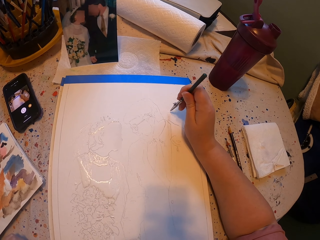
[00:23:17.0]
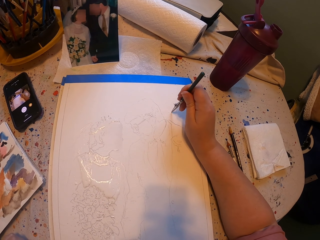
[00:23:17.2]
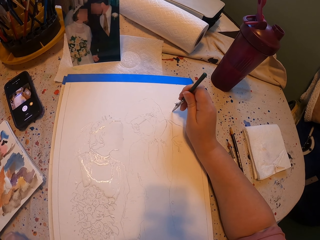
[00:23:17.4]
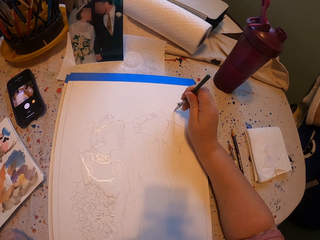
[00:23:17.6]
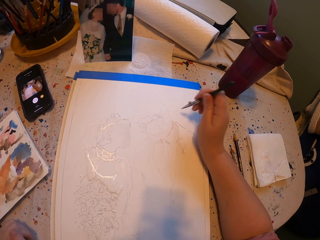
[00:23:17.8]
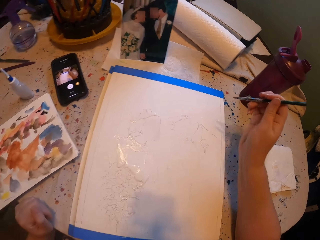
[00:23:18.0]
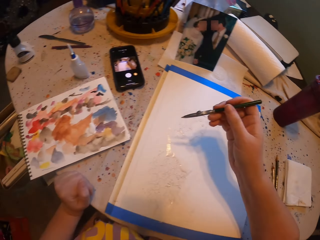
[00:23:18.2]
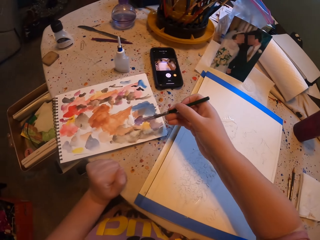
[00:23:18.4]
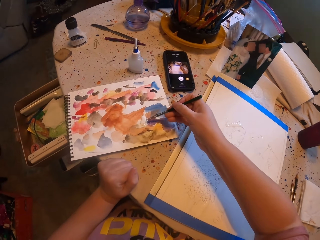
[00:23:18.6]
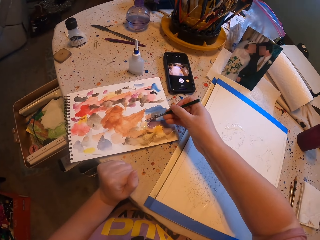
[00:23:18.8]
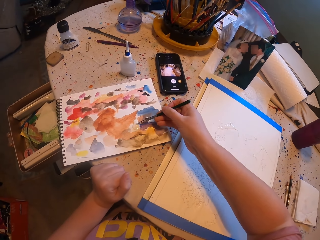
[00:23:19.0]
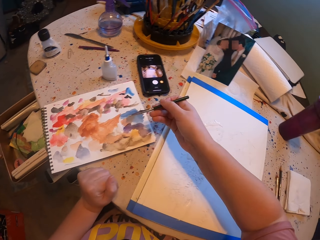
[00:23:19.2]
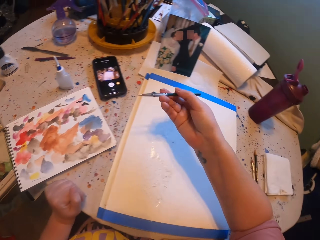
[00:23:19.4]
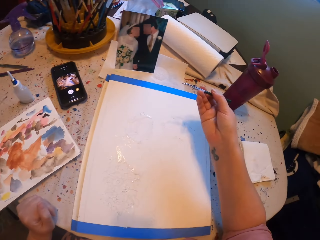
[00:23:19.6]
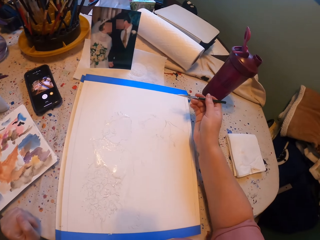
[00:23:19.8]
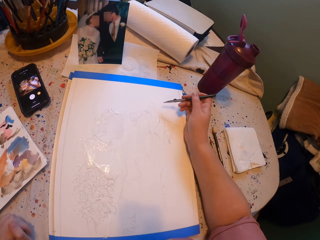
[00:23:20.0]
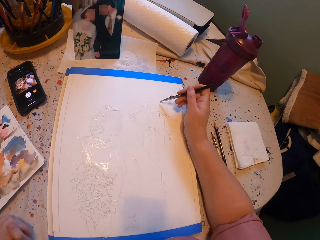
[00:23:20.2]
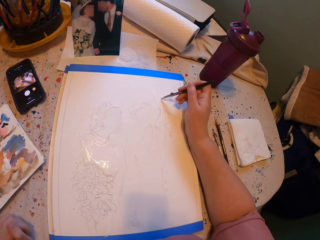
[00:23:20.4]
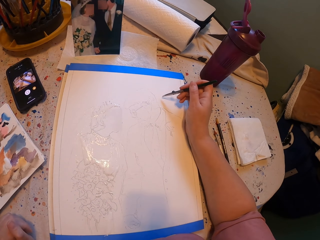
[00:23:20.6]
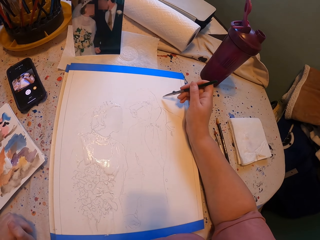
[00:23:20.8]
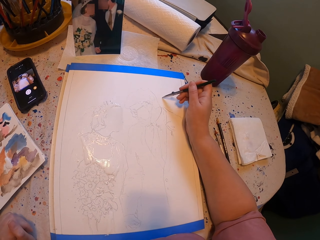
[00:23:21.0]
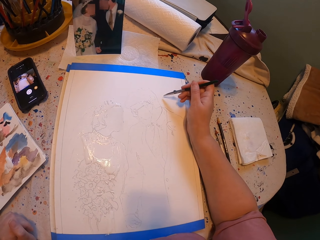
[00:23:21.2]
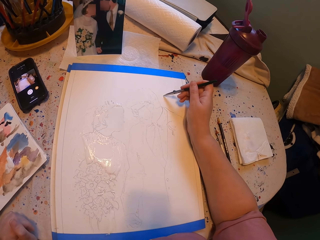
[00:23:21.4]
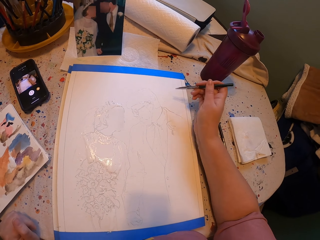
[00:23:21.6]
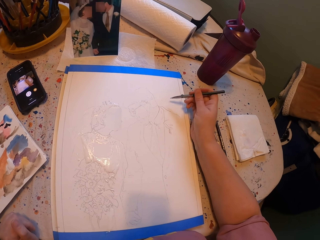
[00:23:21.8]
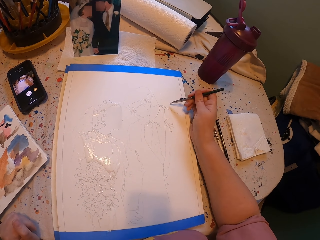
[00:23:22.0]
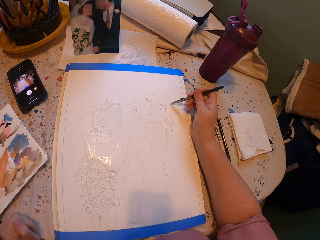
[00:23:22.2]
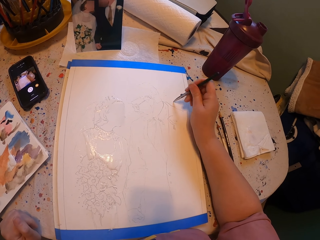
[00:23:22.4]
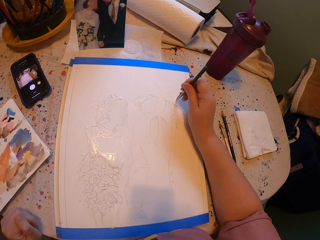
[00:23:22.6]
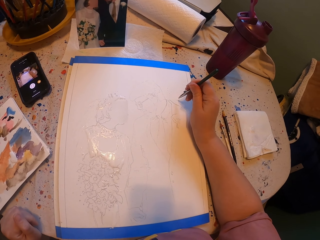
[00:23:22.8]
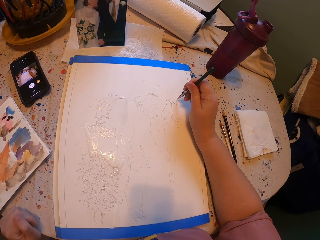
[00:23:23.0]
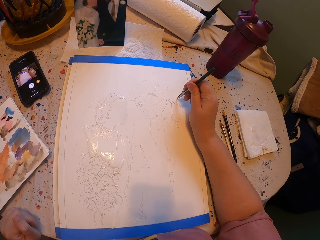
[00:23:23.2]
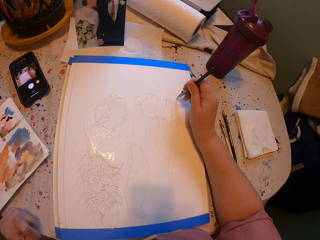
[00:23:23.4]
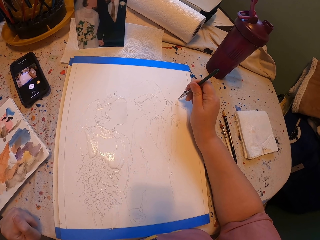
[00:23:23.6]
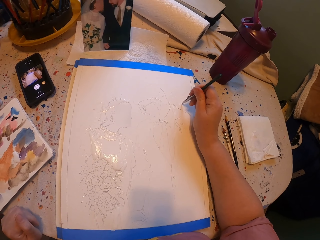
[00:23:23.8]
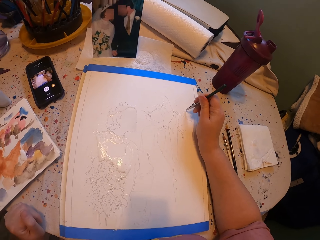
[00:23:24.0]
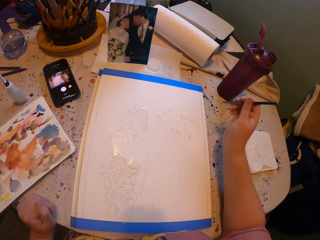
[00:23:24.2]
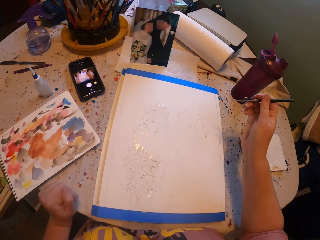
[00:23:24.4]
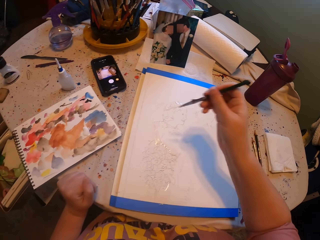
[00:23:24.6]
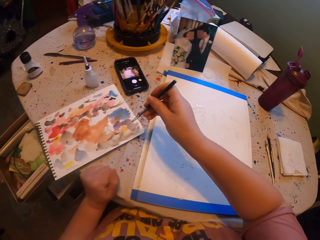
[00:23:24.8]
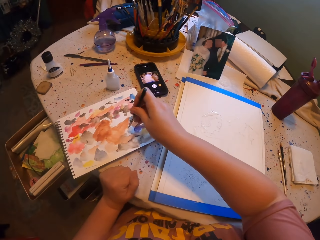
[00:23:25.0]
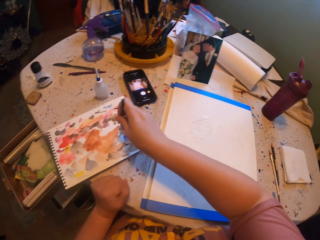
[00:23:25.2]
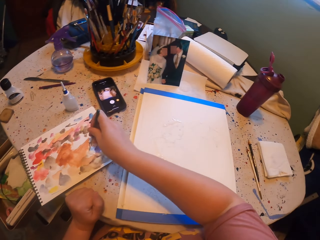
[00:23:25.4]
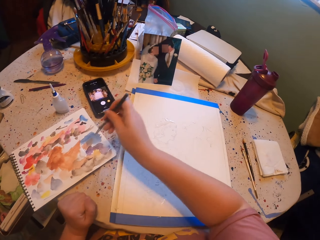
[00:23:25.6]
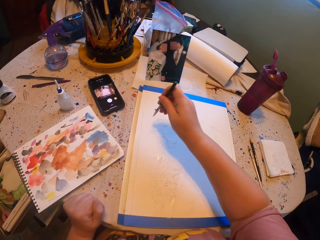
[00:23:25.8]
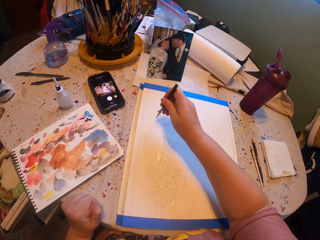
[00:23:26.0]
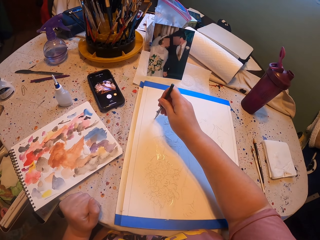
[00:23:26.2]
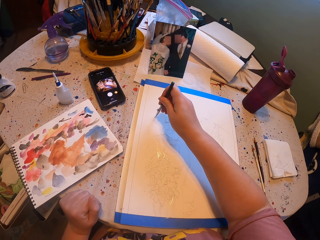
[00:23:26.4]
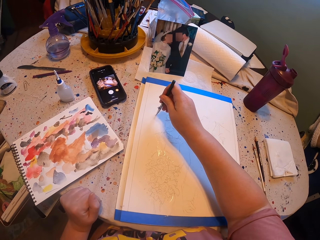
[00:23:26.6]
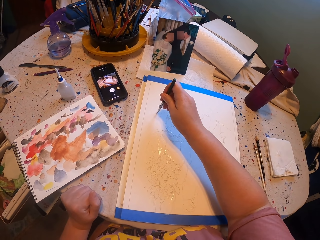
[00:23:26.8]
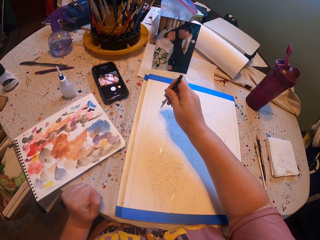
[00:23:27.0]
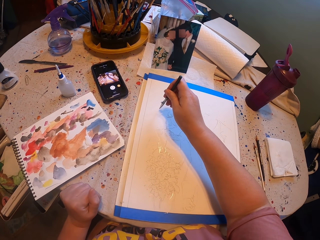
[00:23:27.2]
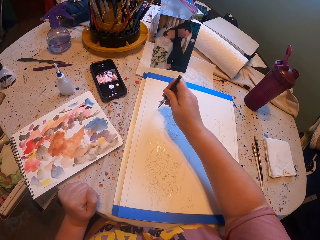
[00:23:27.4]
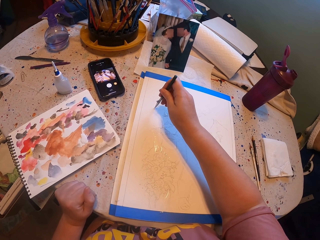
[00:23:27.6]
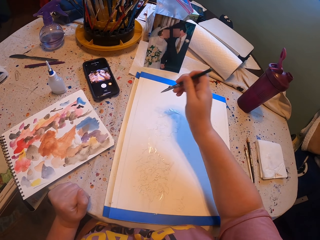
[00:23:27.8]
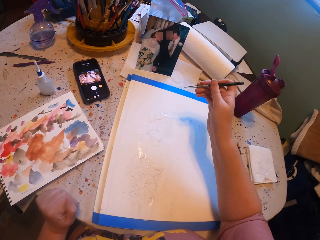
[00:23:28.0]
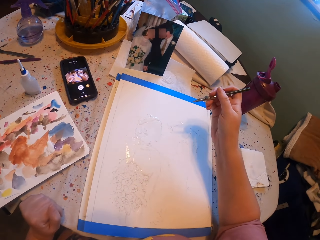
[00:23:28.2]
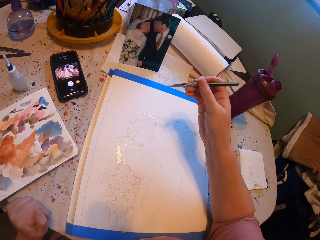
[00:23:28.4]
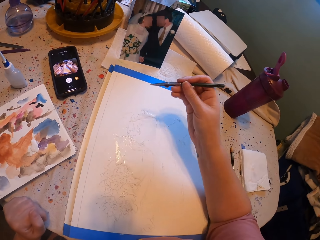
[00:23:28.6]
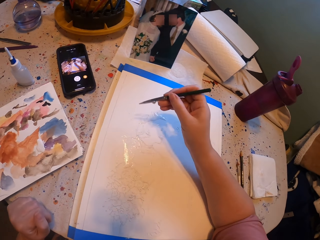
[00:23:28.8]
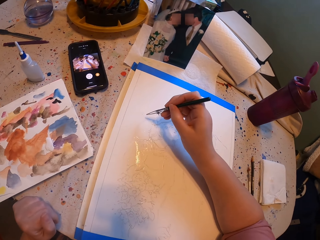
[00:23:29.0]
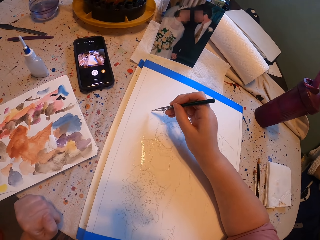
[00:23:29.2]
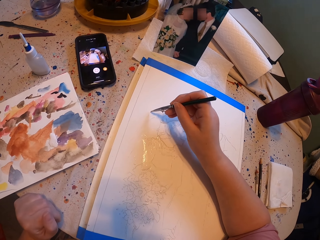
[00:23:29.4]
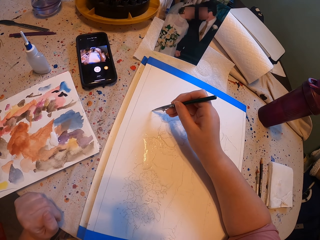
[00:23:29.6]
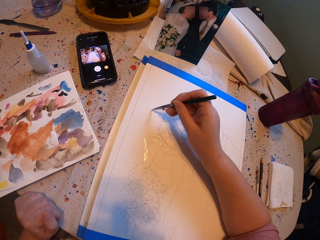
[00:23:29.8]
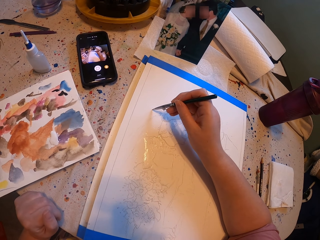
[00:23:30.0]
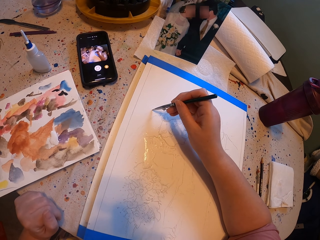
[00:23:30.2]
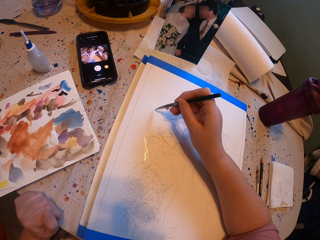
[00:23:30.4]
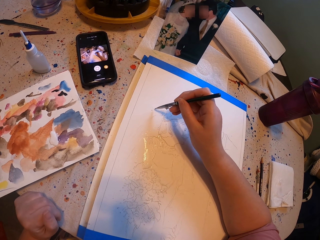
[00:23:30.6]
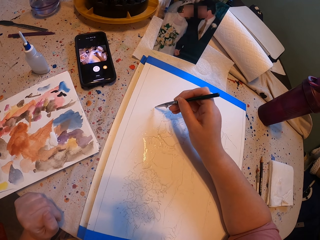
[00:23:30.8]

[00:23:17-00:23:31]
The camera wearer rubs the pen brush on the ink paper. They take ink from another piece of paper. They paint a picture with the pen brush. They rub the pen brush on the ink paper. They paint a picture with the pen brush on the piece of paper.

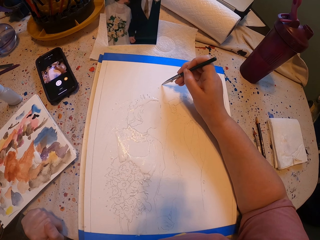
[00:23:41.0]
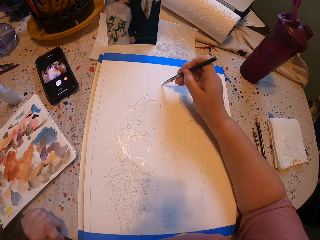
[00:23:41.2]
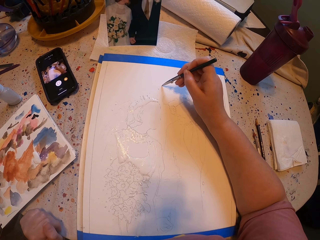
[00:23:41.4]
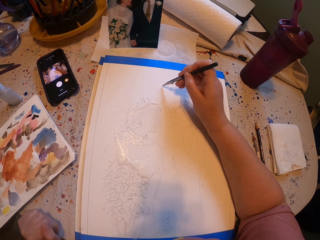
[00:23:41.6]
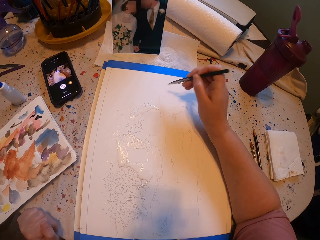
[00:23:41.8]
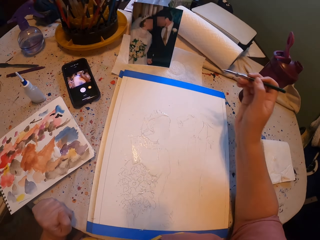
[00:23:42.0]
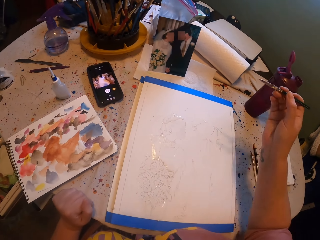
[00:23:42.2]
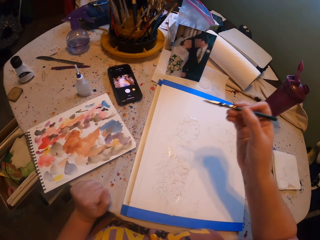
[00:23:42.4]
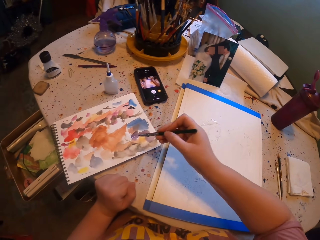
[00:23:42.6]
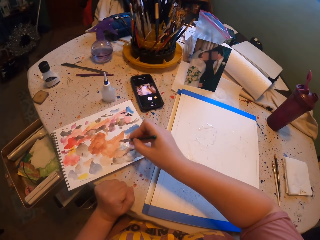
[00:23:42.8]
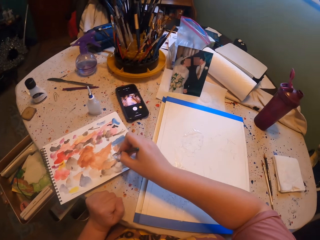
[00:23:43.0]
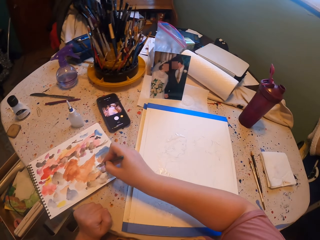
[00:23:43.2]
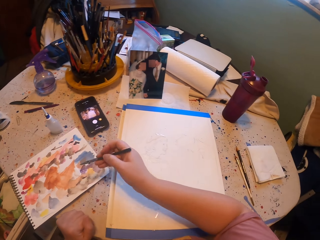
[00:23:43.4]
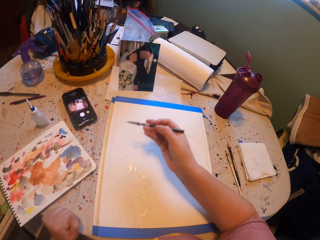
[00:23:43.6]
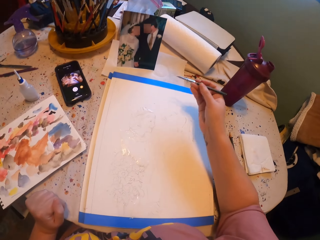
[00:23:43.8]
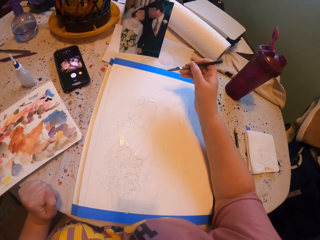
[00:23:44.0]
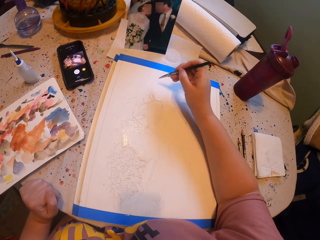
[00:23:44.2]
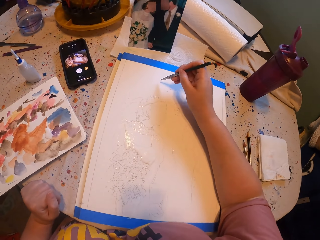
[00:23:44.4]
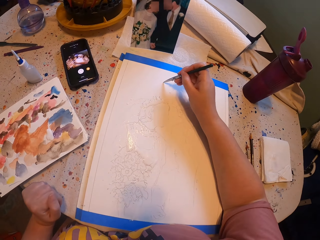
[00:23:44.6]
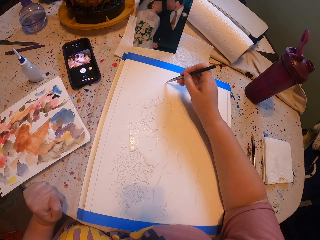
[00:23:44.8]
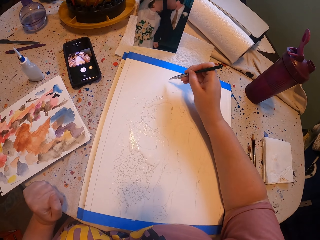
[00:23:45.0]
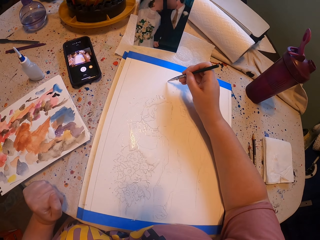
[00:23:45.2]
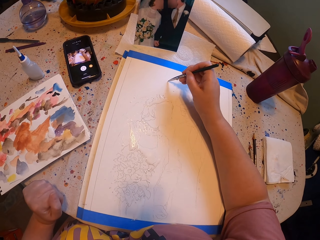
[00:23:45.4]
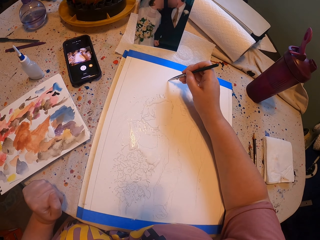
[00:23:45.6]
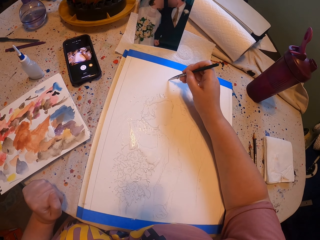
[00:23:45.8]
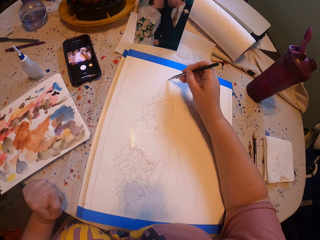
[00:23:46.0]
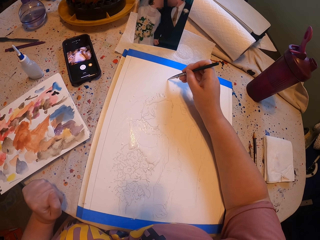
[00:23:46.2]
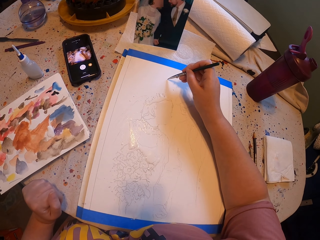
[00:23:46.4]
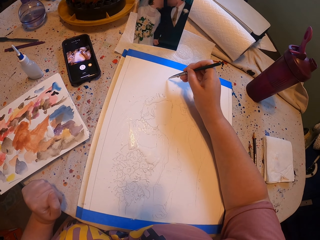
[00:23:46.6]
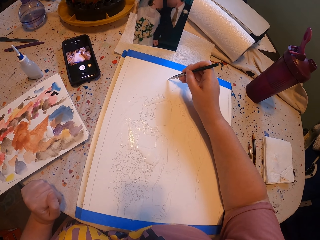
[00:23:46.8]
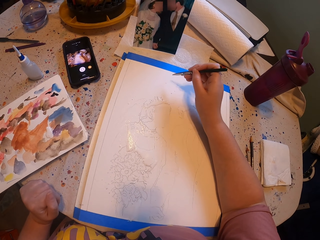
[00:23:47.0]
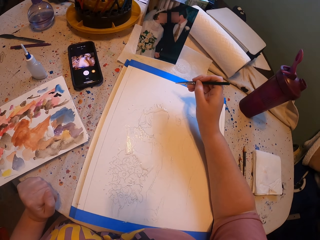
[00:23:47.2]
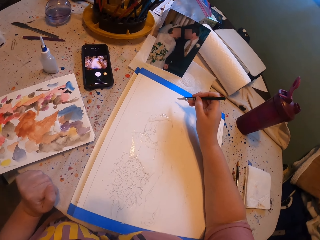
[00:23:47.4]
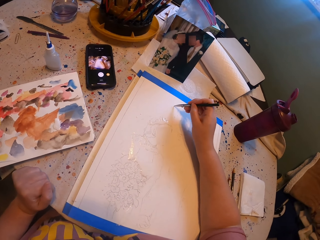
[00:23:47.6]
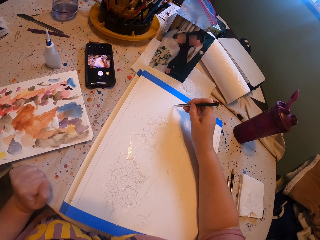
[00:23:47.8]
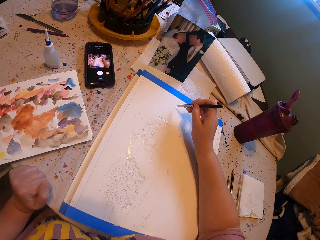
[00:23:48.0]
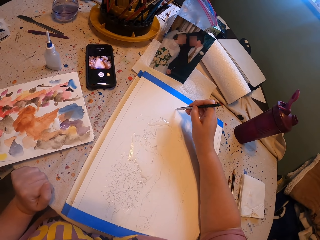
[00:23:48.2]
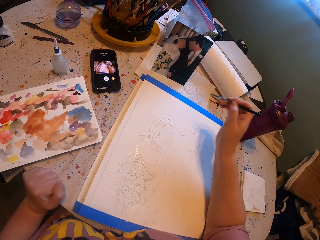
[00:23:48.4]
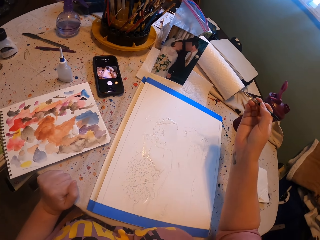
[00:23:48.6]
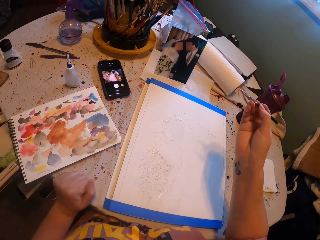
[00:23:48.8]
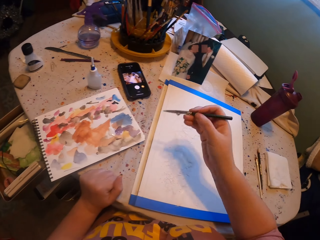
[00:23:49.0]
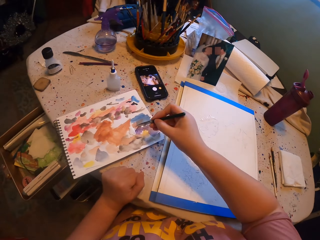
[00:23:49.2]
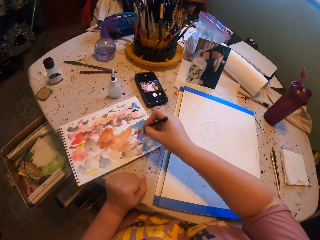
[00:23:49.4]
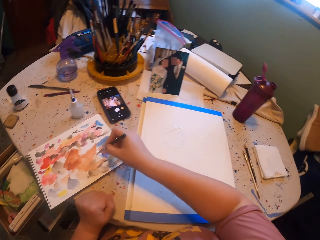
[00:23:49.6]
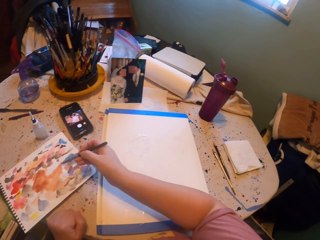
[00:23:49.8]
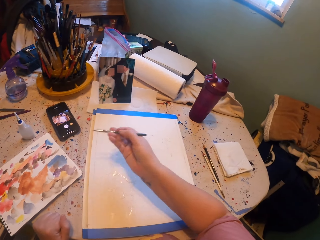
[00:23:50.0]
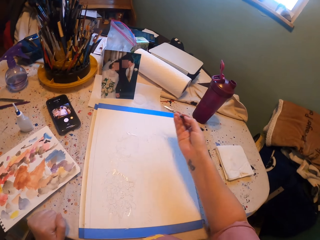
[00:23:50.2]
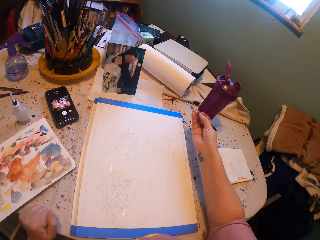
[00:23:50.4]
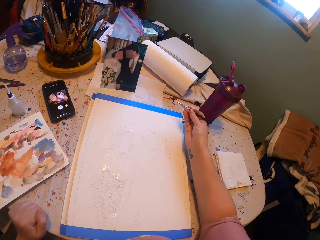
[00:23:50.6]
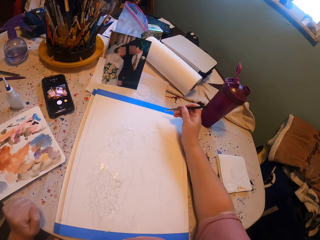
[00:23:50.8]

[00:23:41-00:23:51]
The camera wearer rubs a pen brush on the ink paper. They paint a picture with the pen brush. They rub the pen brush on the ink paper.
